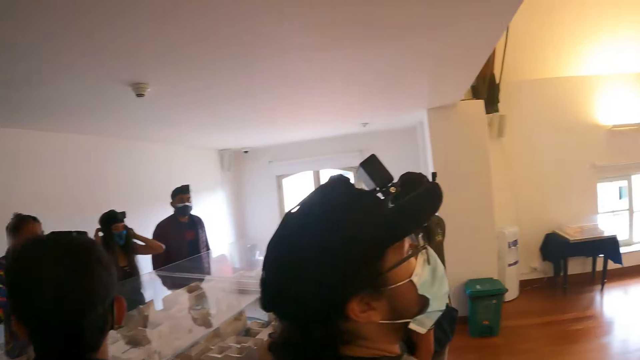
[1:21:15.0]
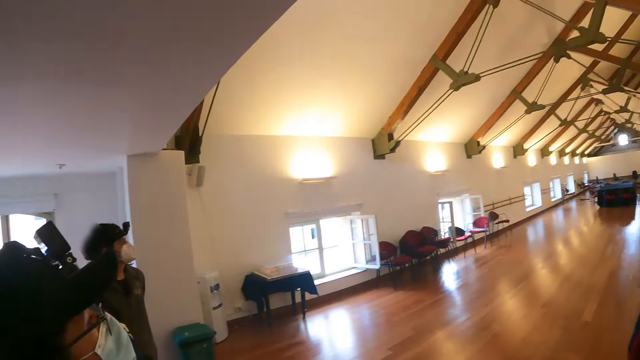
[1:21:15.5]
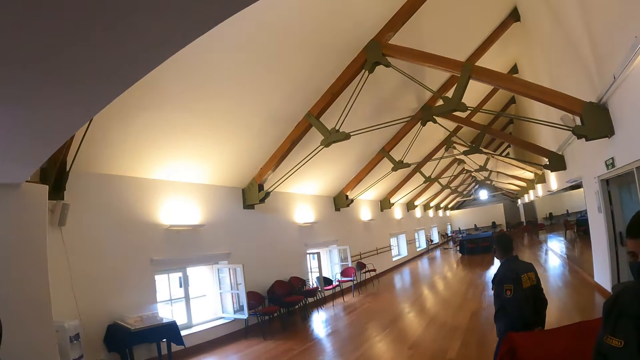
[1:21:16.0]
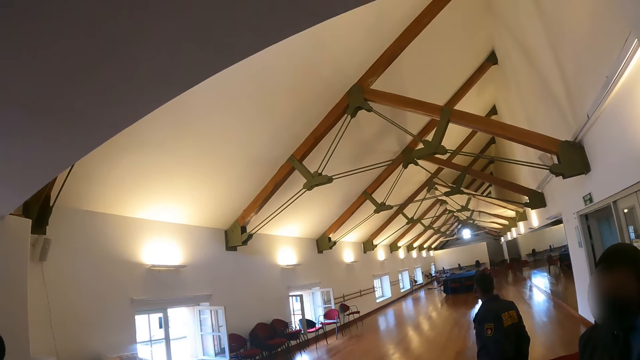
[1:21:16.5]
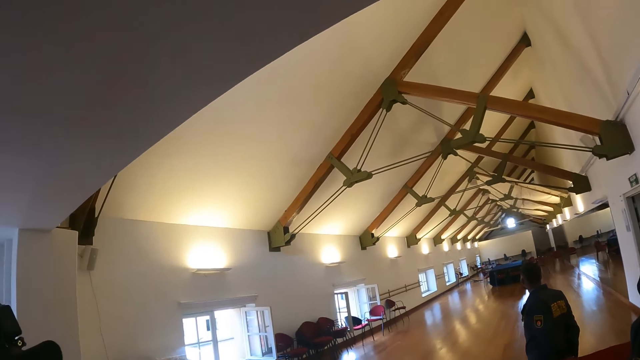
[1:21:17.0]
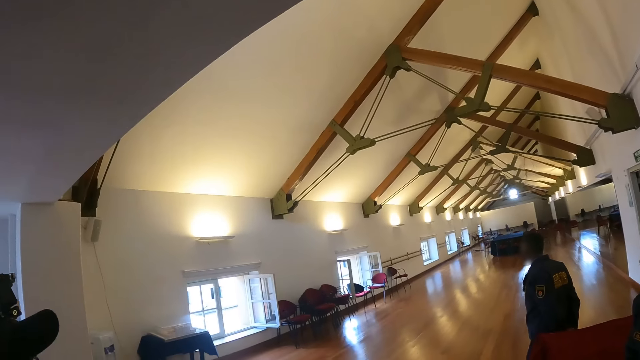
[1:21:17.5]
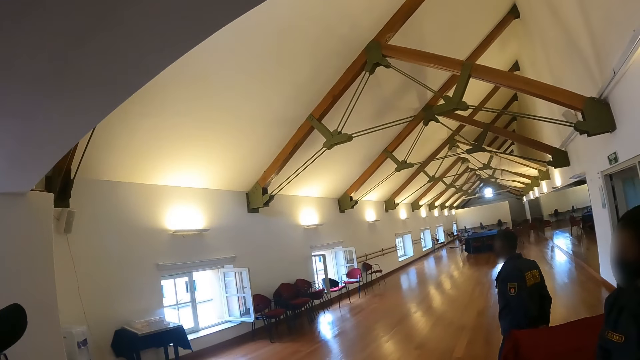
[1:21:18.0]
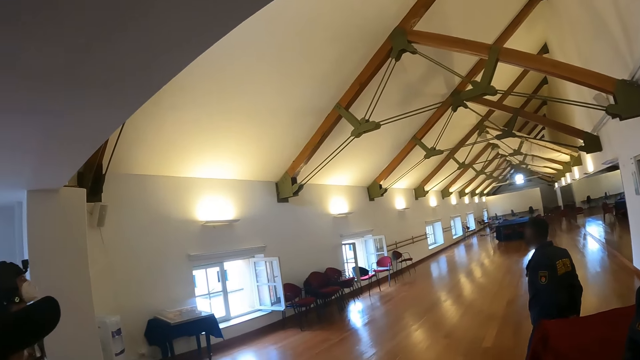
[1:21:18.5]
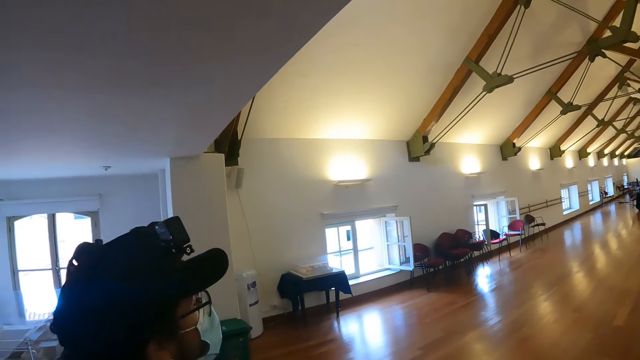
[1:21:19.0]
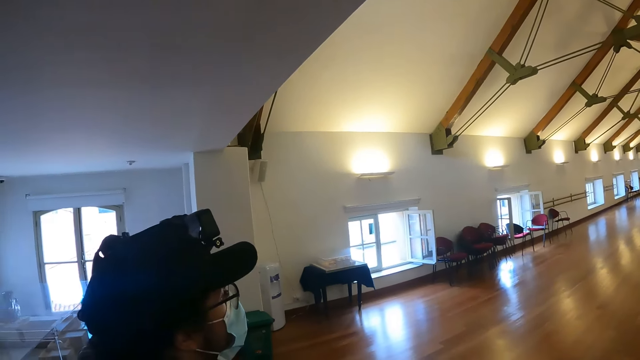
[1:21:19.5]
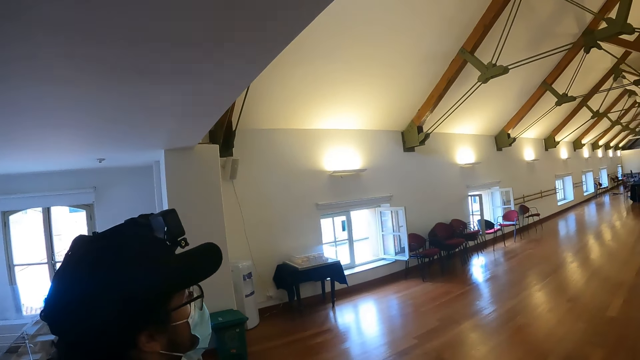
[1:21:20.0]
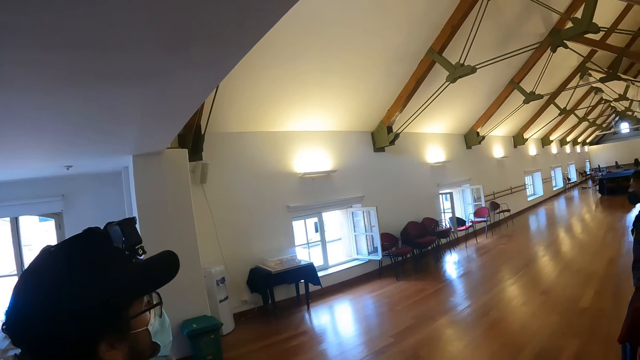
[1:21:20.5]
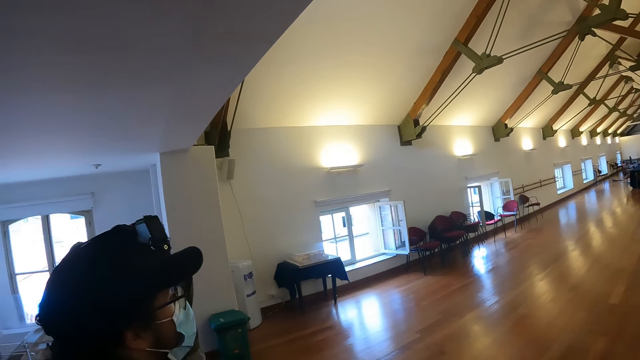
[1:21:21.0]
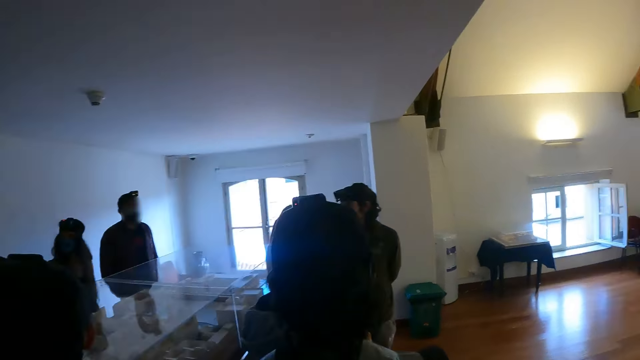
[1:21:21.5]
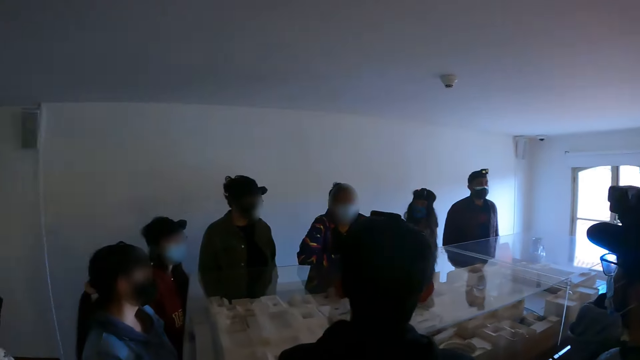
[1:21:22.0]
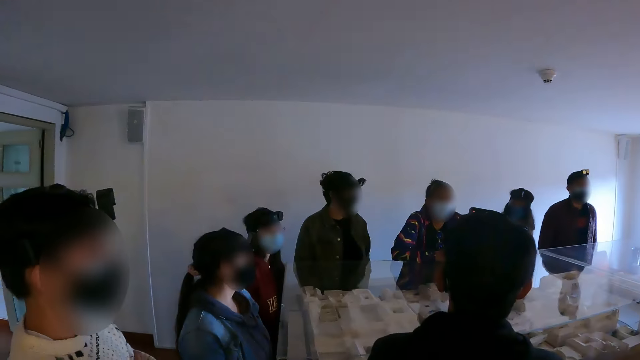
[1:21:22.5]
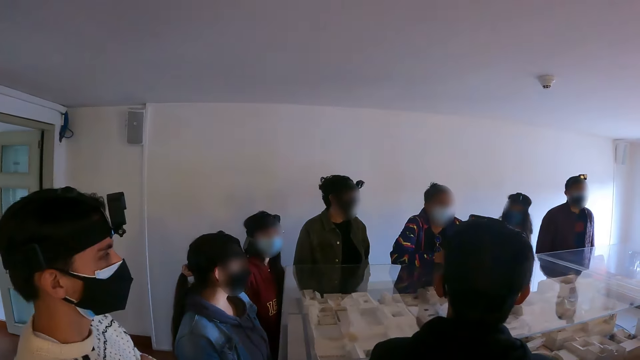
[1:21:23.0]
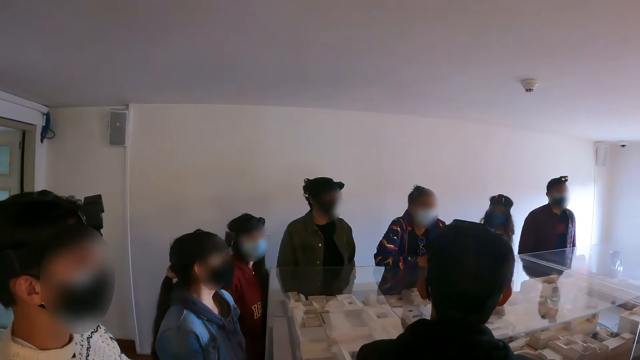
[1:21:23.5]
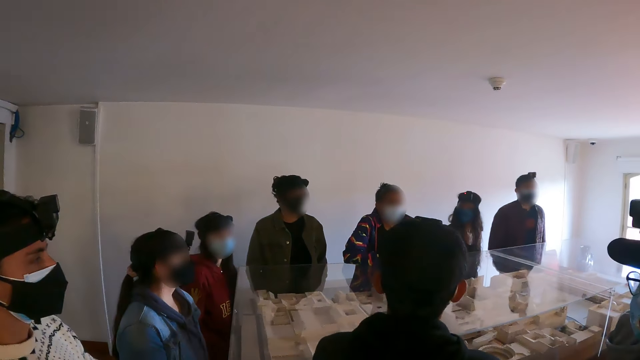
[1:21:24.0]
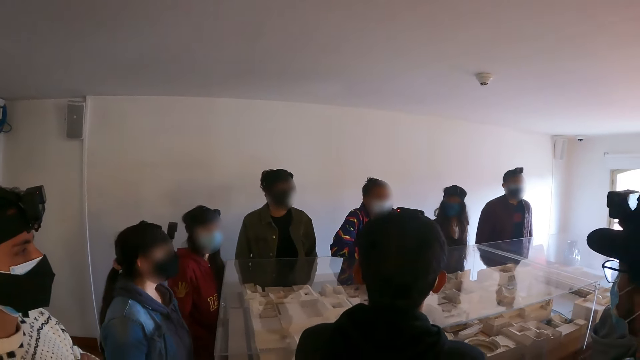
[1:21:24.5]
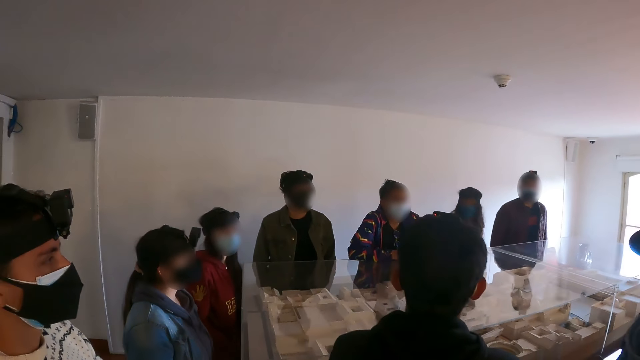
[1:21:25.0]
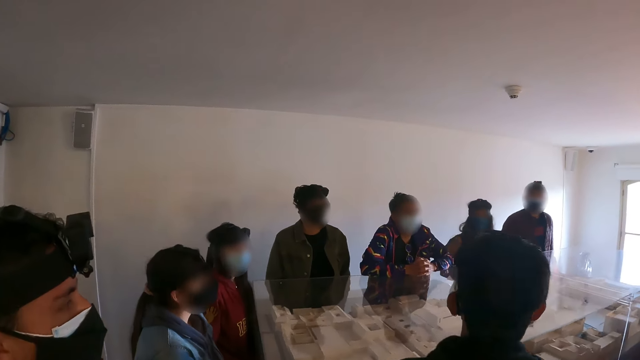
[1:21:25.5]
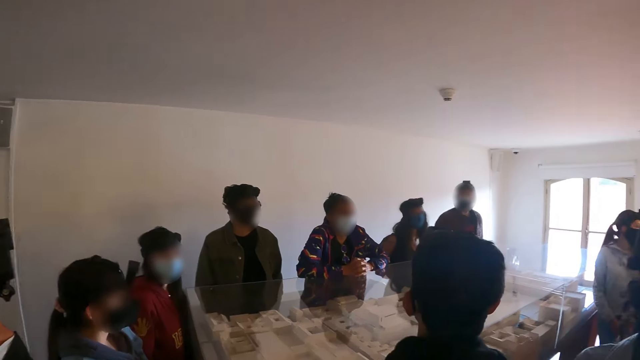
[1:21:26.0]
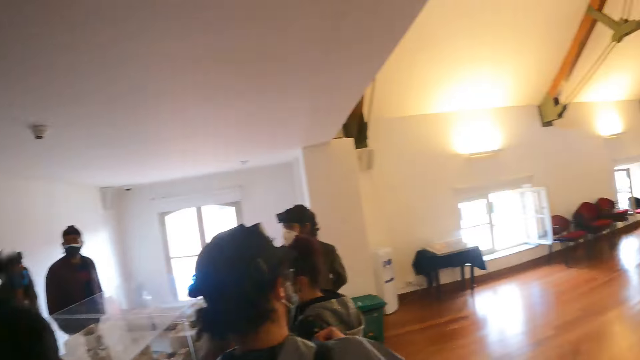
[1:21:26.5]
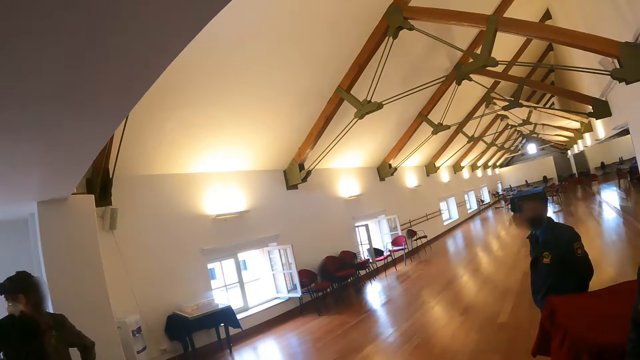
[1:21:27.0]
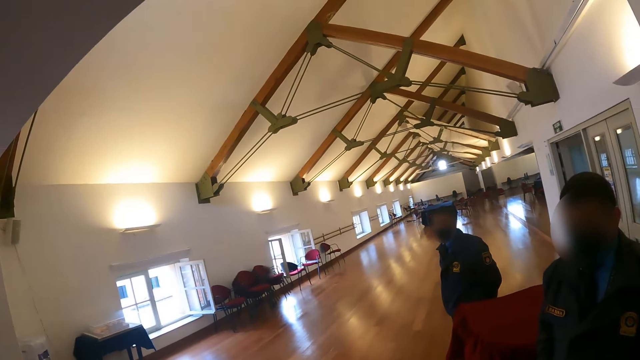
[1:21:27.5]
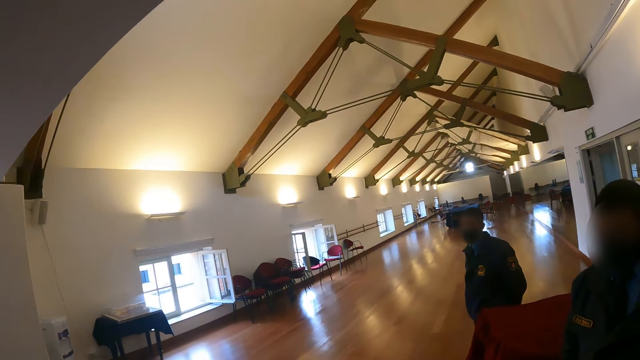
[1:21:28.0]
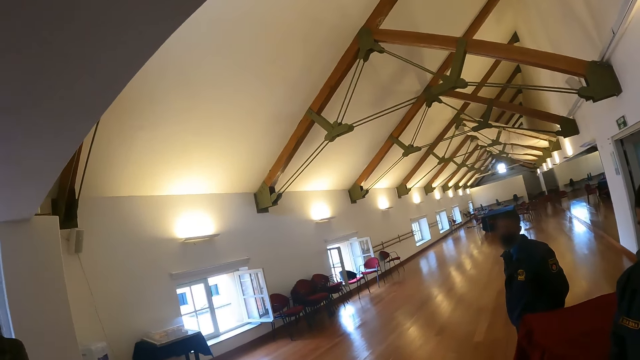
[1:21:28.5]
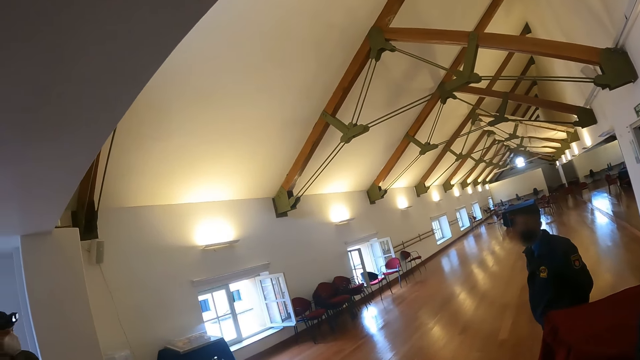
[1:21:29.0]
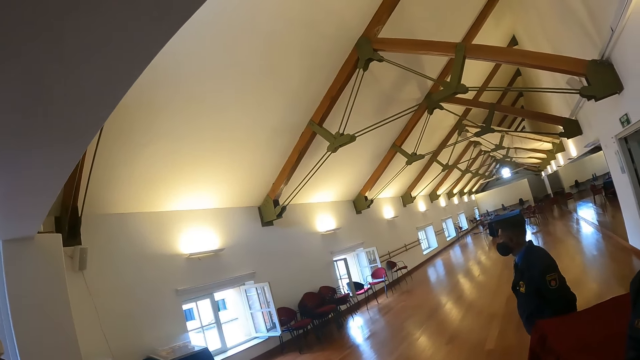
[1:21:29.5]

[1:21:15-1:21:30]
The camera wearer looks at the furthest end of a room. They look around the room. They look around the room again. They look at the people in the room. They look around the room. They look at the furthest end of the room.

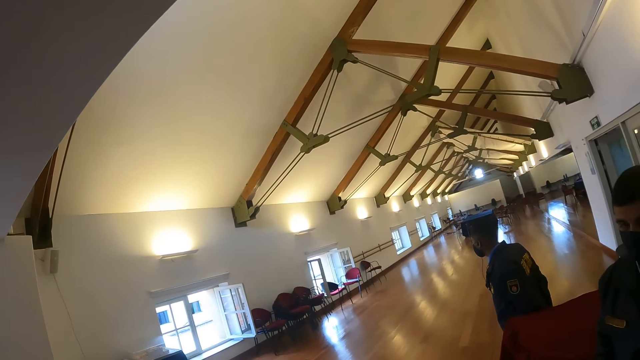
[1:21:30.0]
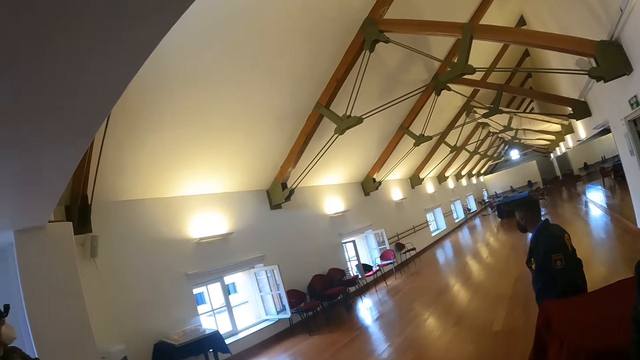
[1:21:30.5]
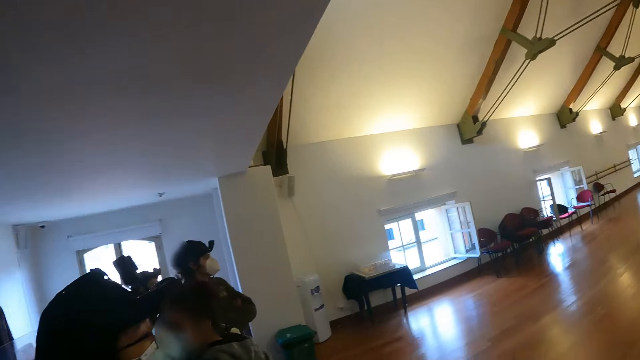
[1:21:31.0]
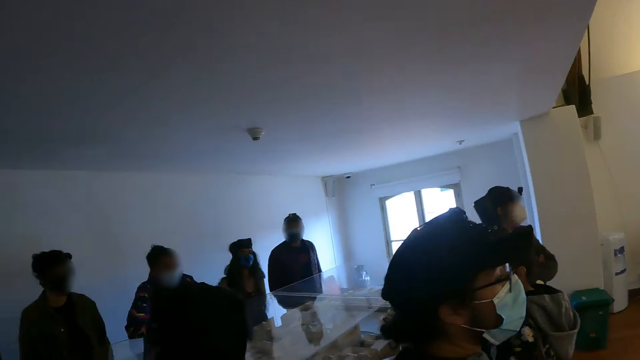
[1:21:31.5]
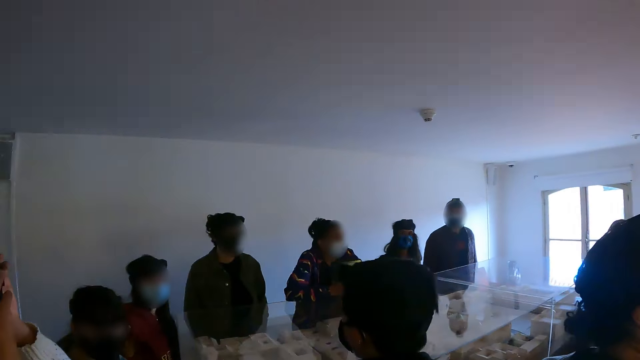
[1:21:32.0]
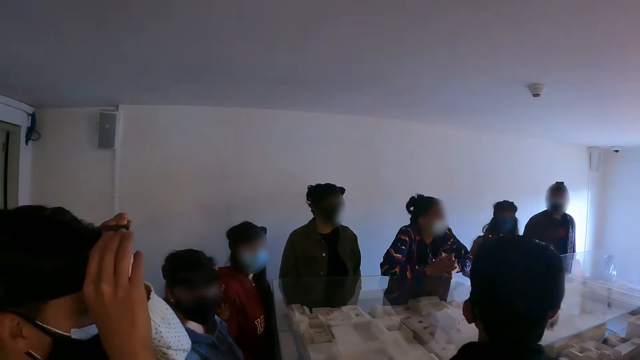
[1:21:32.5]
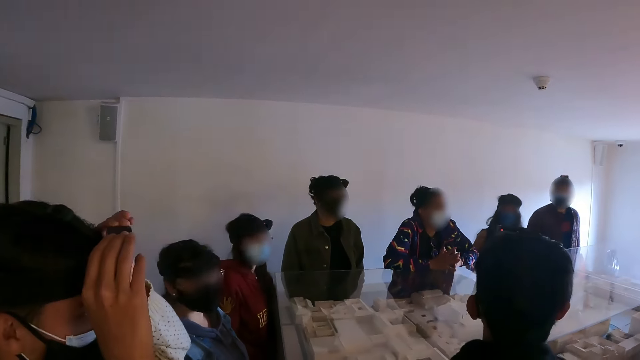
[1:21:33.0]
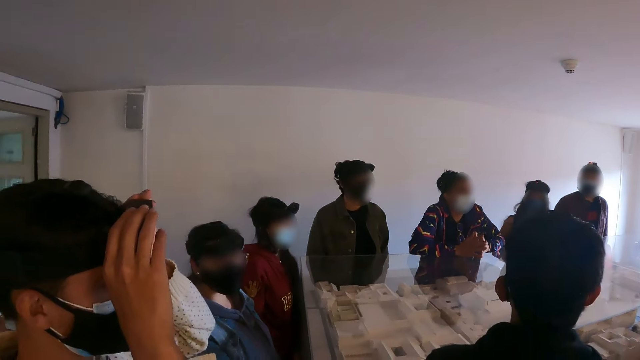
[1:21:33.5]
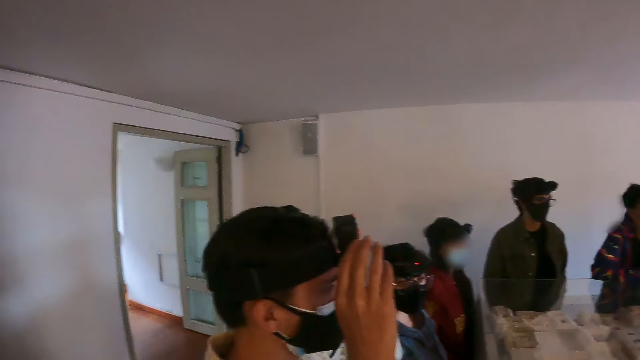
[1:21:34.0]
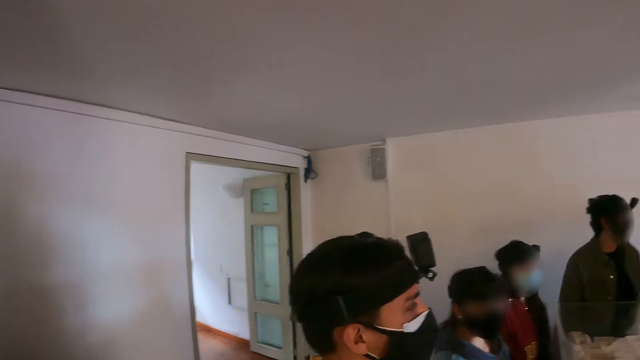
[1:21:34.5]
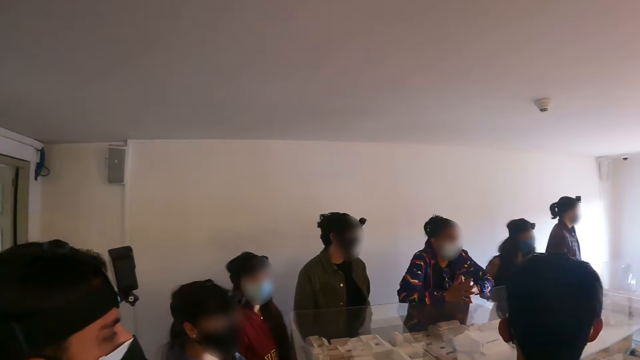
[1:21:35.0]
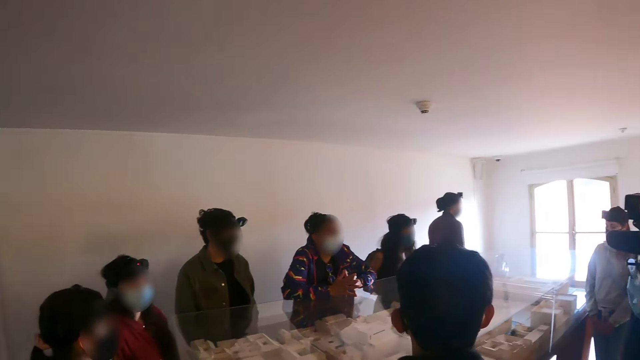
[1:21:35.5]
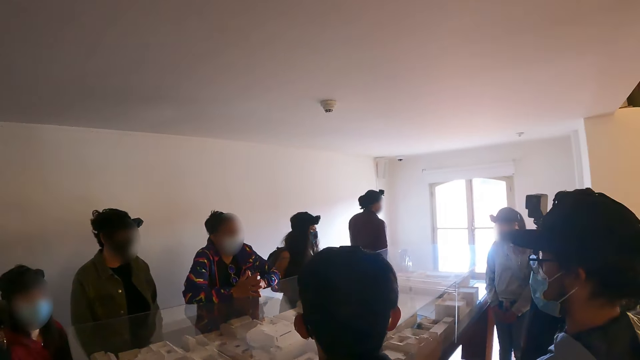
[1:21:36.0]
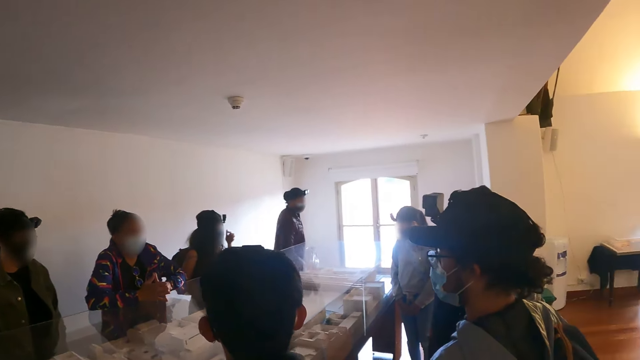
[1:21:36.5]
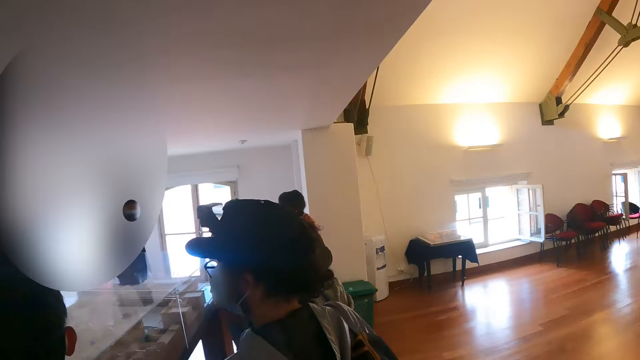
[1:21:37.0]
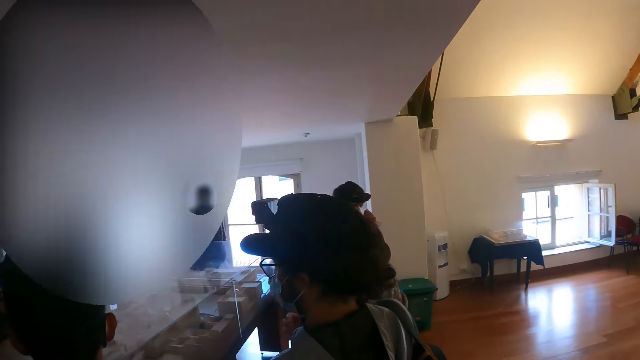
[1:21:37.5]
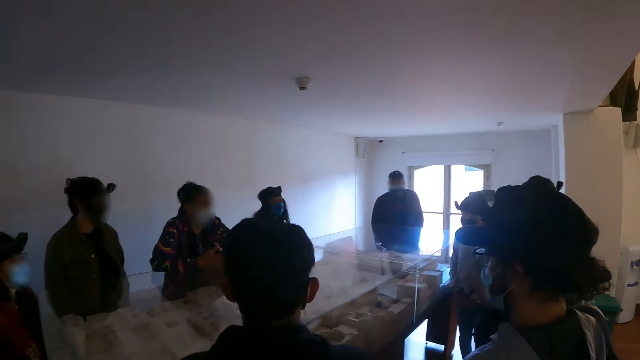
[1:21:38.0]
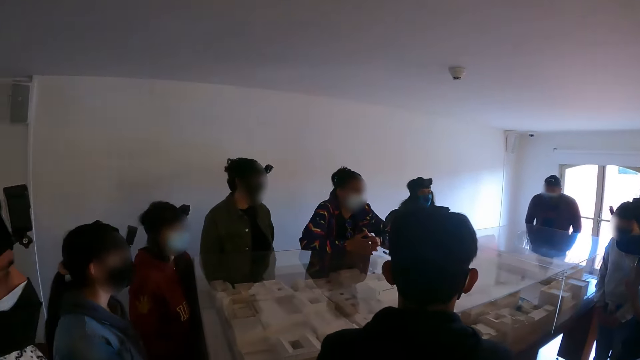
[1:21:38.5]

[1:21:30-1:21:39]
The camera wearer looks at a man. They look at people in a room. They look around the room.
